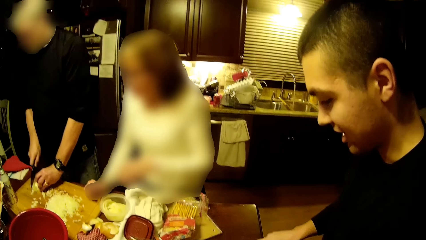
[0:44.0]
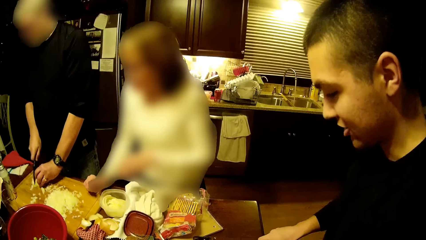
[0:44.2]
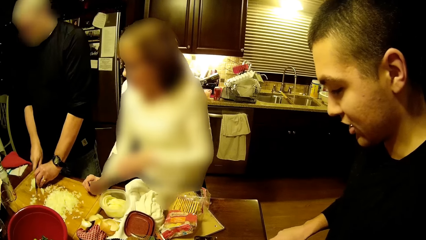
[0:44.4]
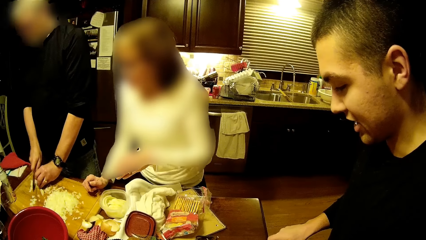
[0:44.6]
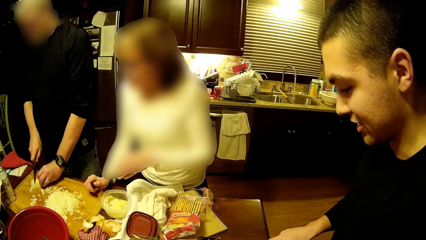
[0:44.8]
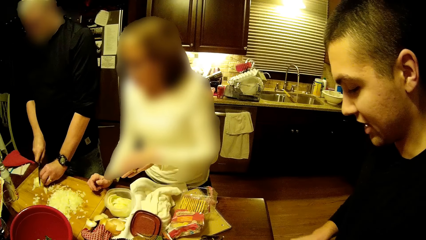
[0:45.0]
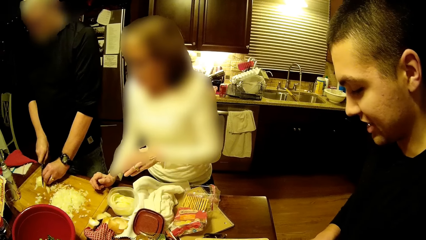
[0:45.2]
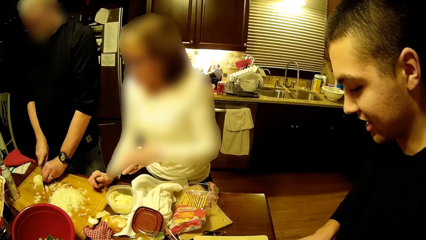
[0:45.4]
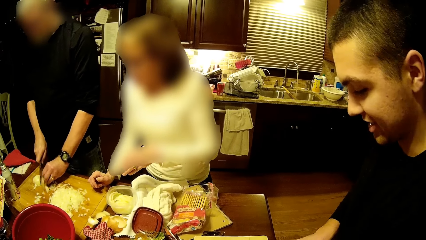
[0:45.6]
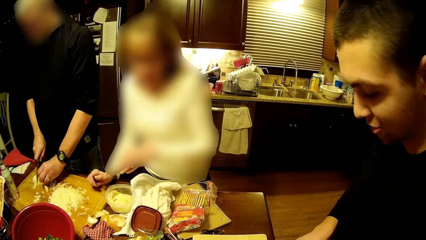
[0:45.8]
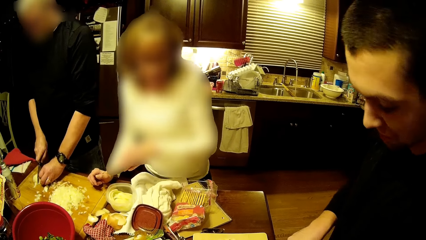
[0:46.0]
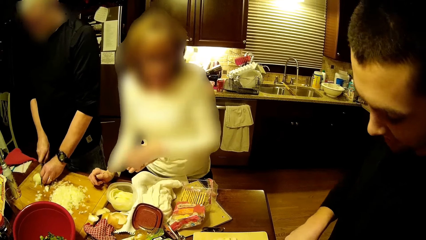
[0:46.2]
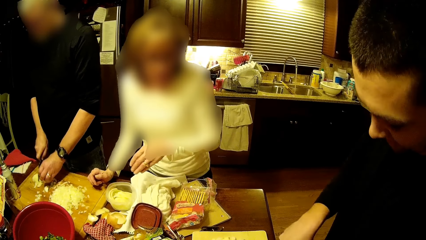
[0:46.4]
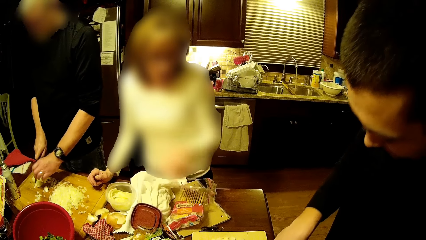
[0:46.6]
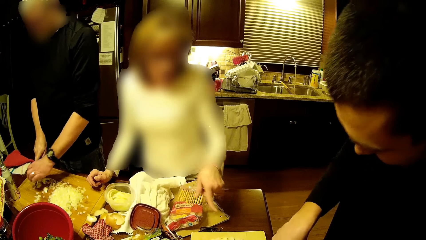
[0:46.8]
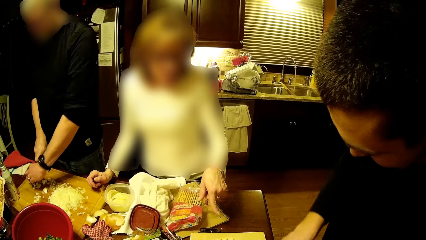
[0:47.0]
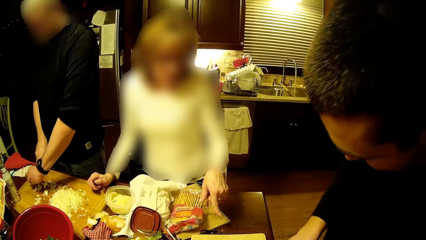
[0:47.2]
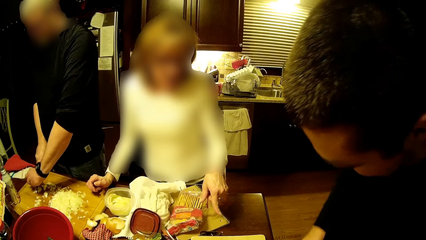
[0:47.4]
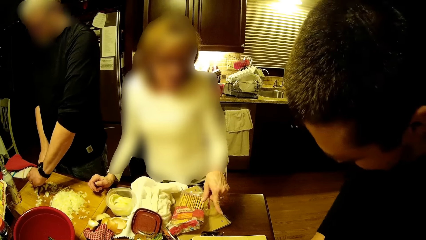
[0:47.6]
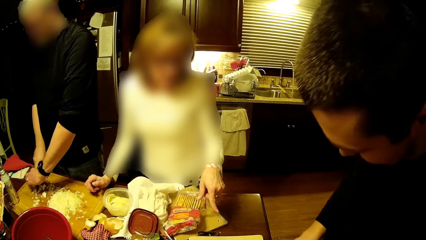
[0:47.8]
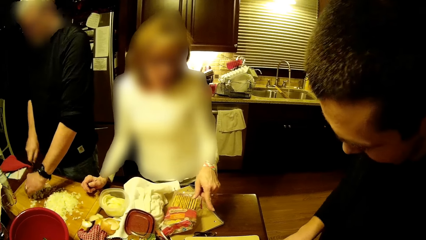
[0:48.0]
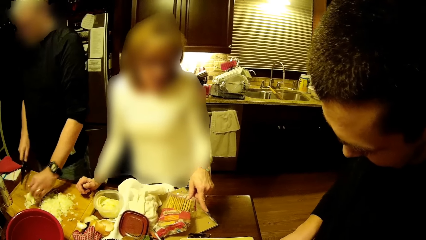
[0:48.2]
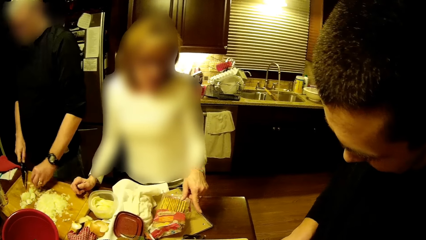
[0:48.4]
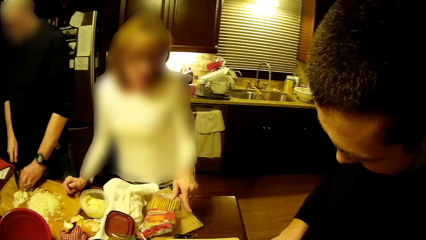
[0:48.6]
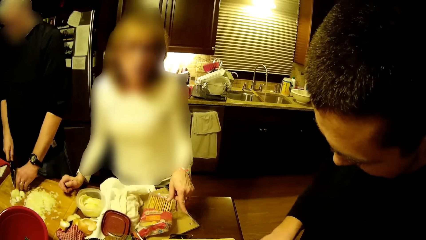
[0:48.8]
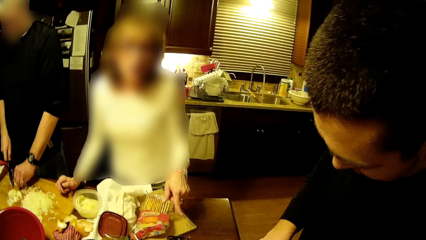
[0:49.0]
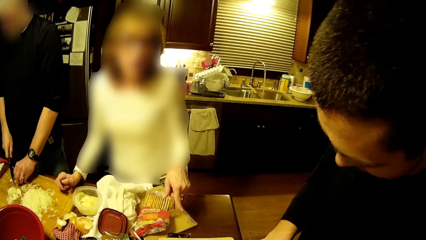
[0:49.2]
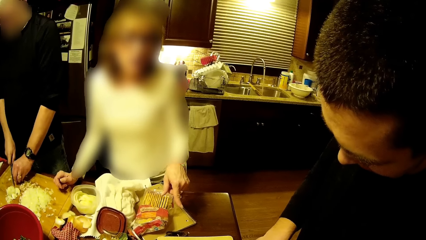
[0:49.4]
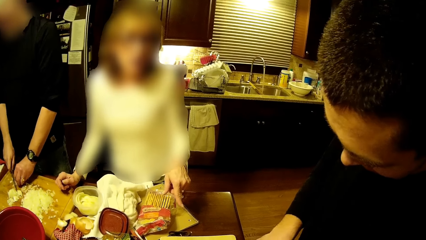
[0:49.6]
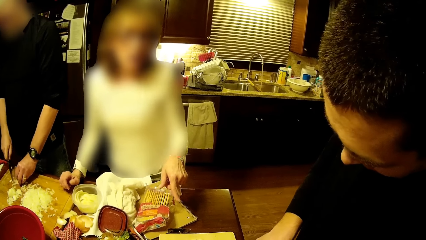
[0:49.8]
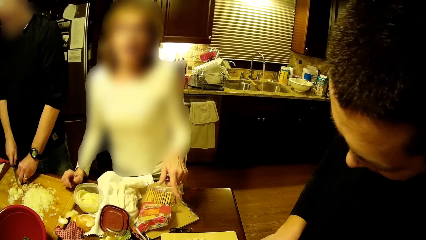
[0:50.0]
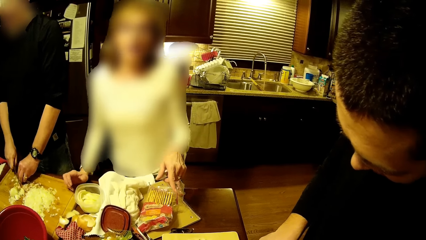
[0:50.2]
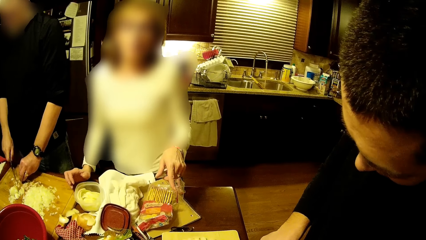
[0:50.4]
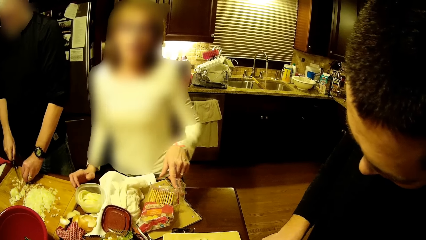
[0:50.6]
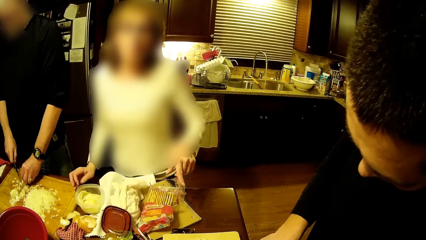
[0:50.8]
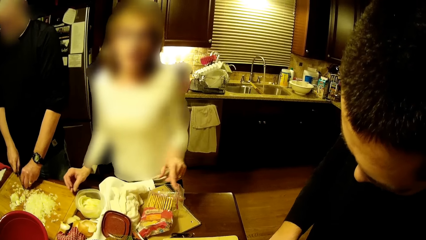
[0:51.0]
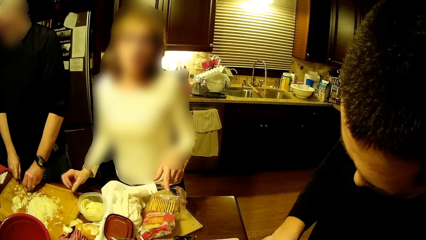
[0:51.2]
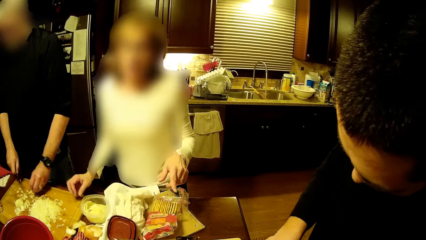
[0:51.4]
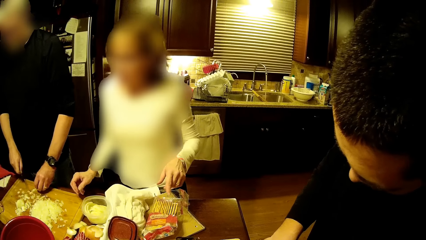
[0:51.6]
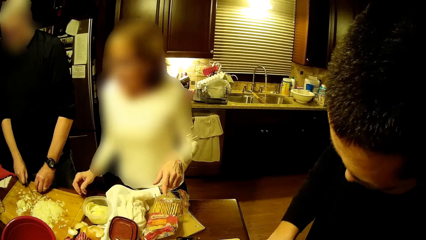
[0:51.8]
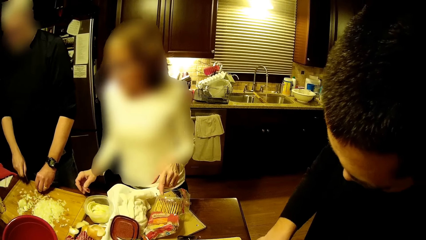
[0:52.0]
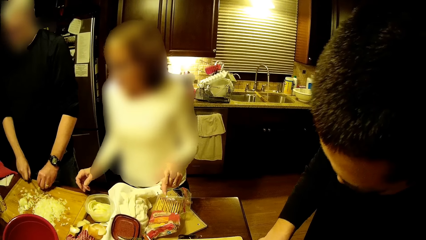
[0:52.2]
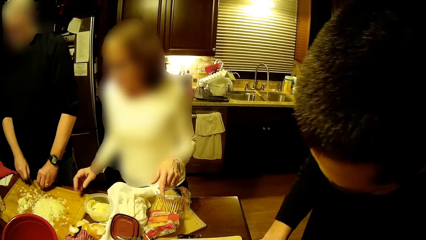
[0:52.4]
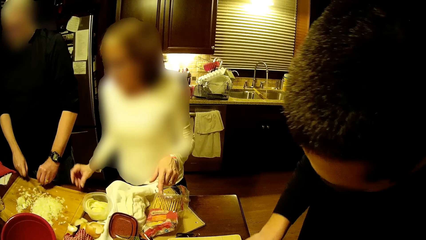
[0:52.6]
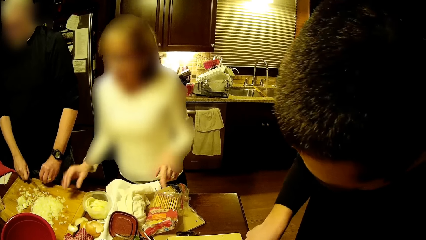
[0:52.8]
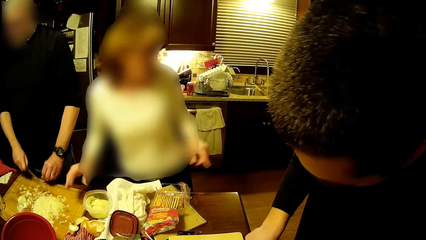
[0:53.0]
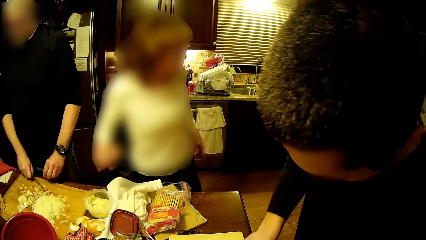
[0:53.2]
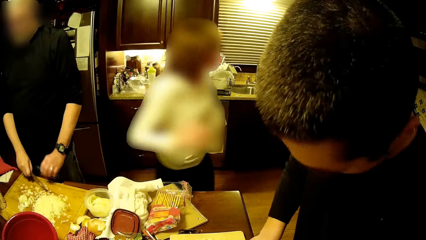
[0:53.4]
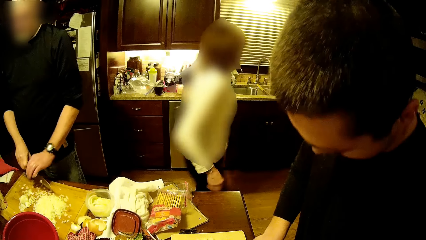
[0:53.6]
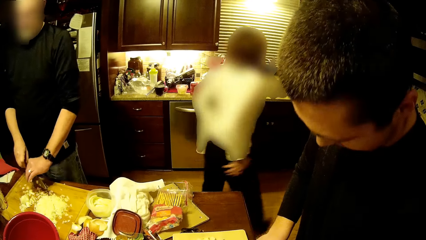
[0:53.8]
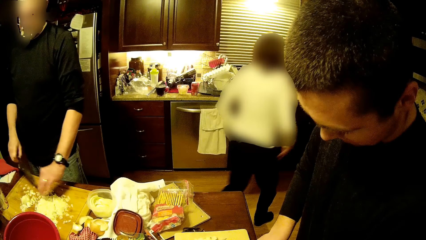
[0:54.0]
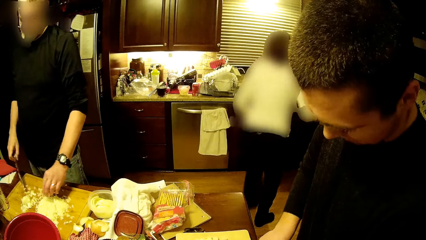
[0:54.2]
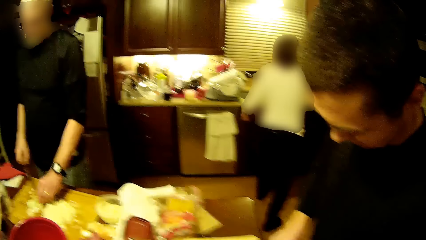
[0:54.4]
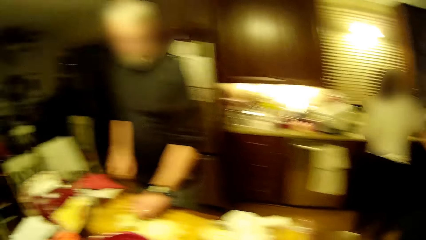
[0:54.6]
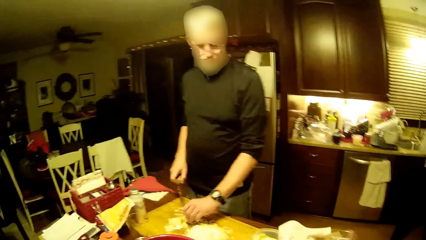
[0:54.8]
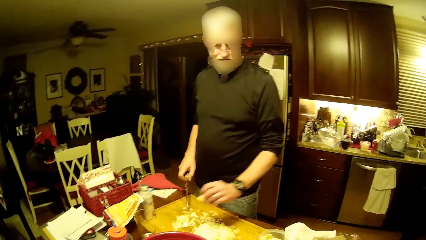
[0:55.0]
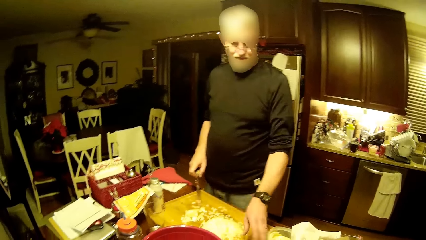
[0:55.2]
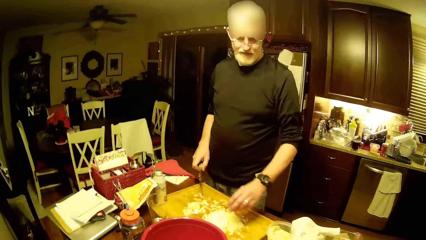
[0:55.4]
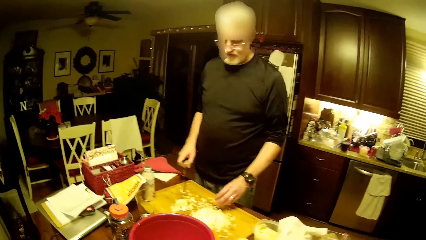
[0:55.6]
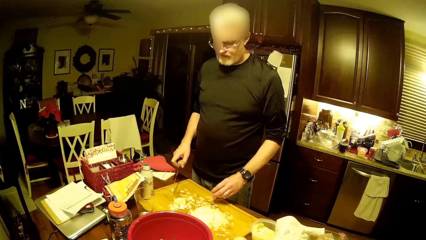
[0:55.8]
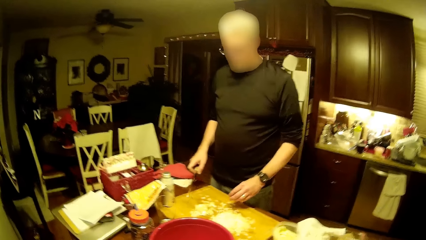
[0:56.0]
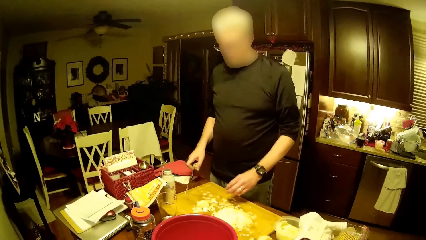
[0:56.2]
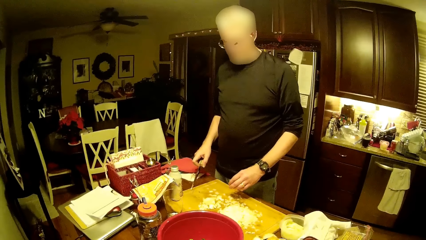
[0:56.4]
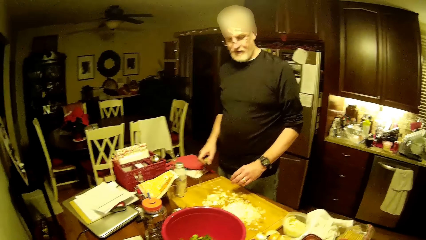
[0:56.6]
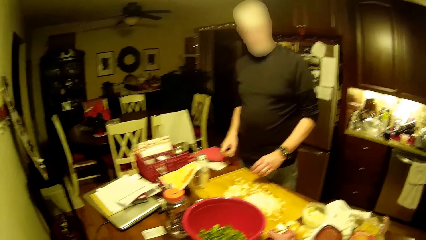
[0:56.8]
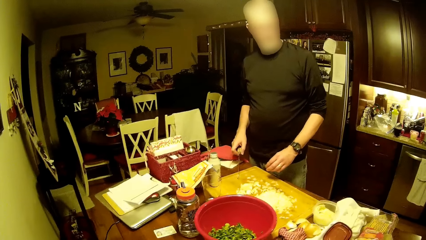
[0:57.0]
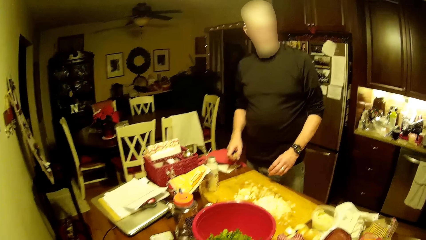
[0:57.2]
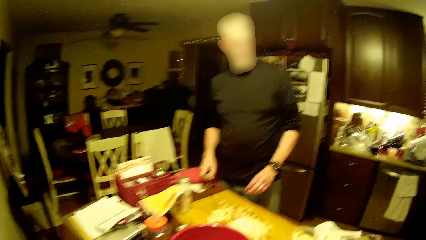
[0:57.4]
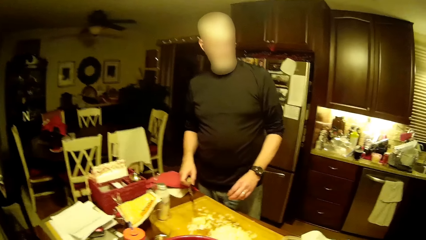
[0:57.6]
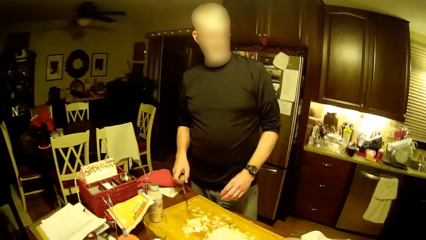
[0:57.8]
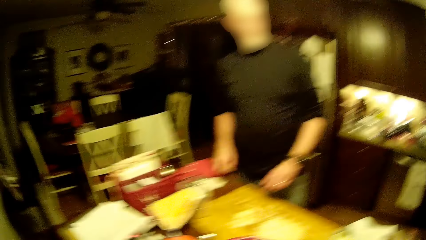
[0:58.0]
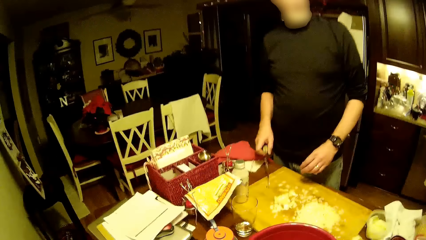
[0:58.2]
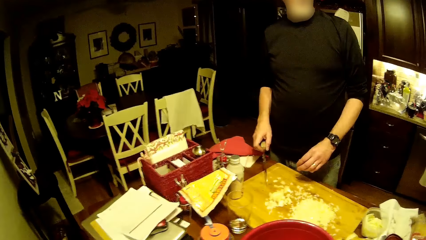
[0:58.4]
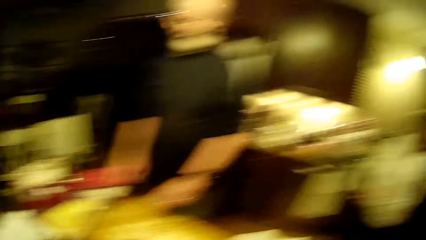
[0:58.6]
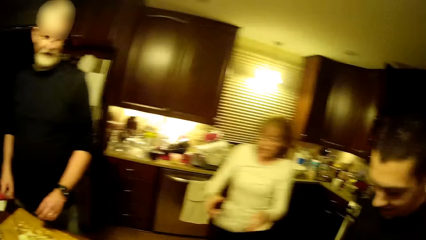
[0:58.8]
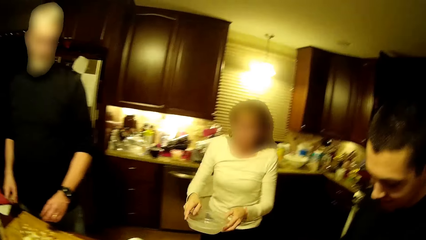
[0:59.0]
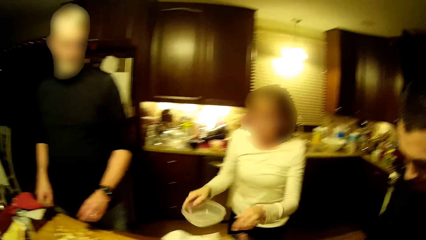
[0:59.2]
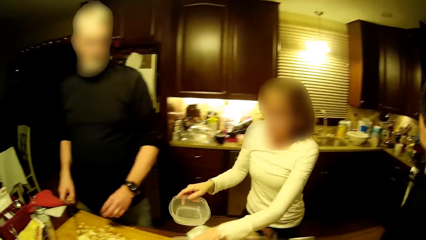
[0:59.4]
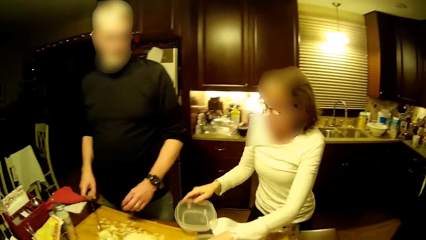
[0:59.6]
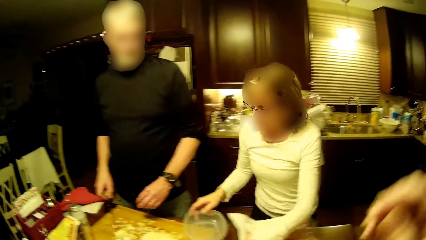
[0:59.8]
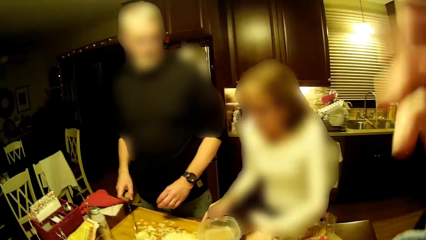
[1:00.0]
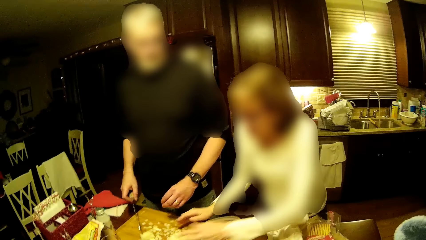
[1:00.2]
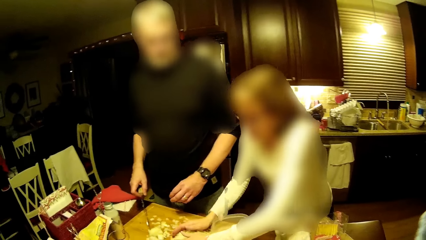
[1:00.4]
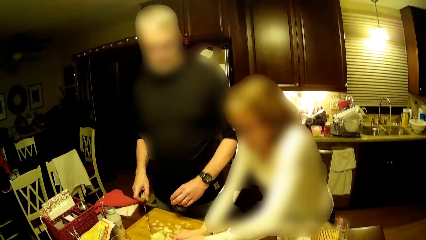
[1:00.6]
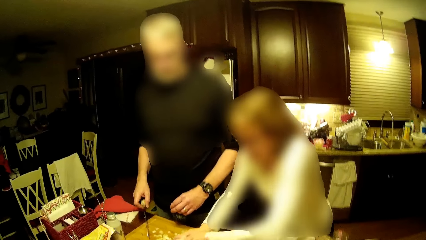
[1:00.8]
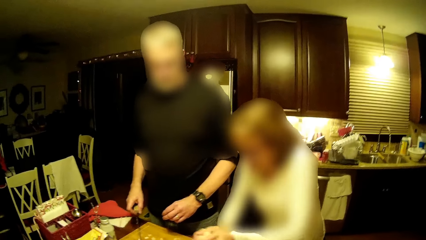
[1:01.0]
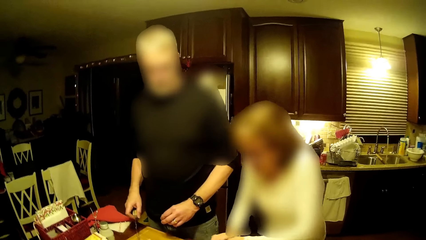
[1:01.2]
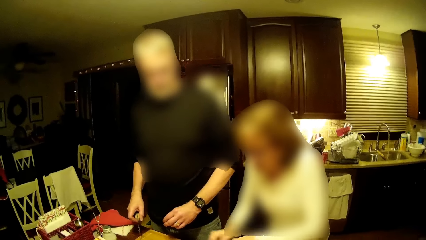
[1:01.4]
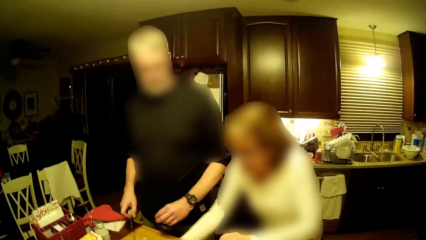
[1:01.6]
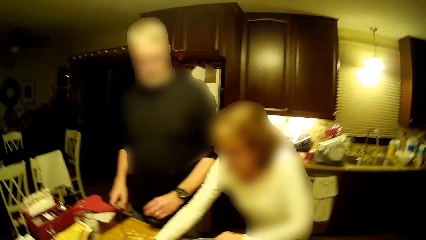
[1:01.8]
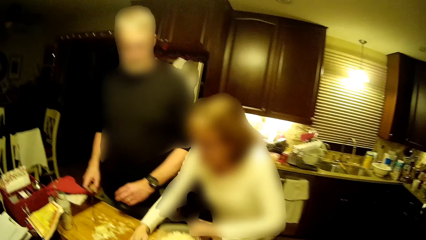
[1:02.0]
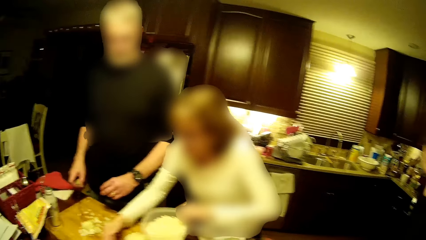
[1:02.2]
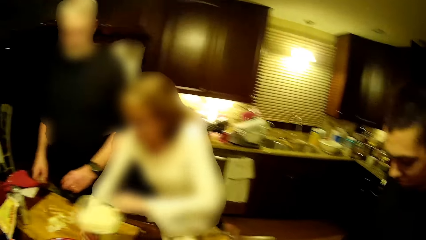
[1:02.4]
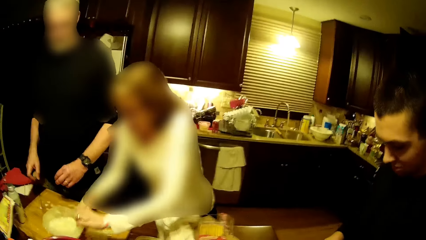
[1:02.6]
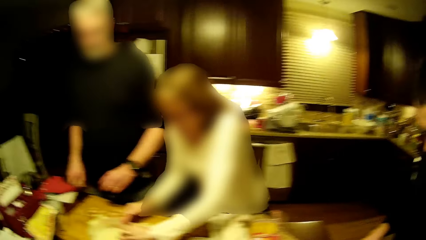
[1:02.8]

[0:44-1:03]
A woman points at the pieces of onions. The woman points at a man. The woman walks back to the counter and wipes the hand on herself. Another man holds the knife. The woman holds the plastic dish, puts the plastic dish on the table, picks the pieces of onion and puts the pieces of onion in the plastic dish.
